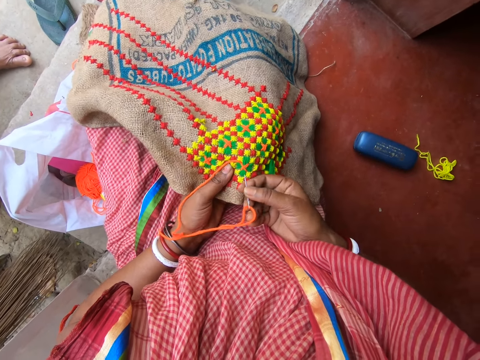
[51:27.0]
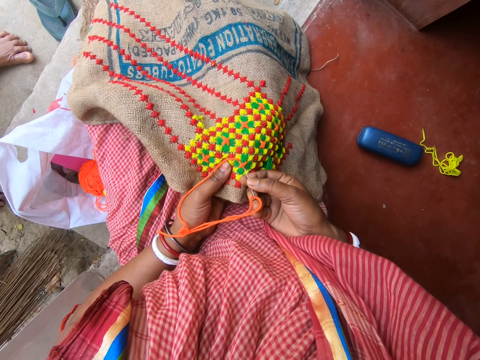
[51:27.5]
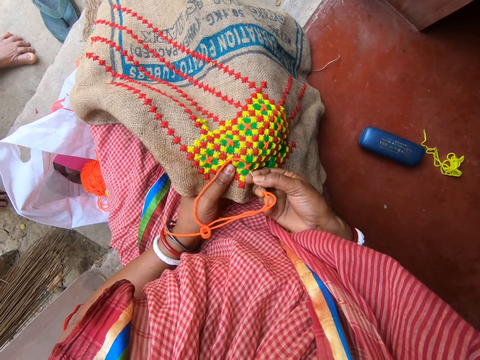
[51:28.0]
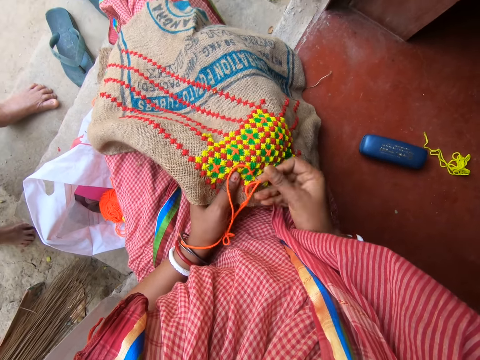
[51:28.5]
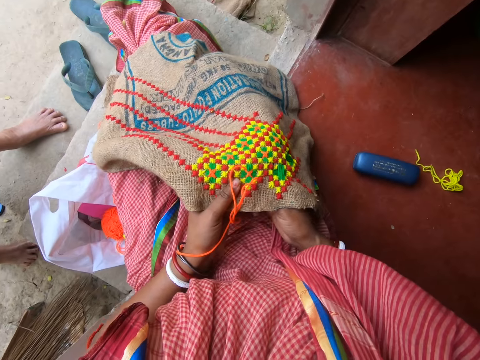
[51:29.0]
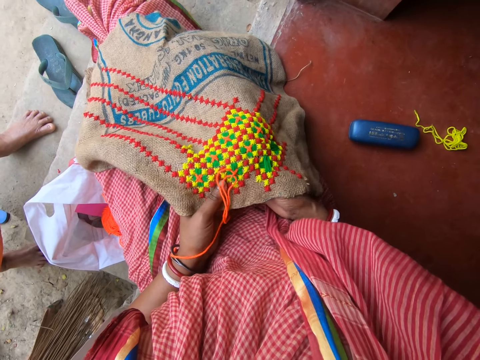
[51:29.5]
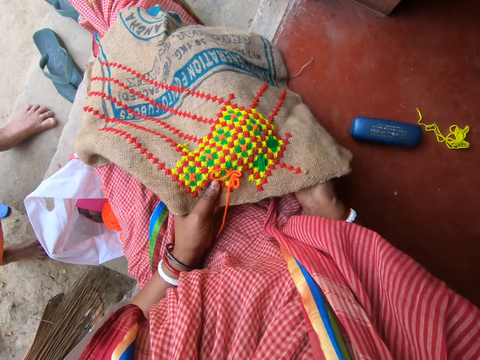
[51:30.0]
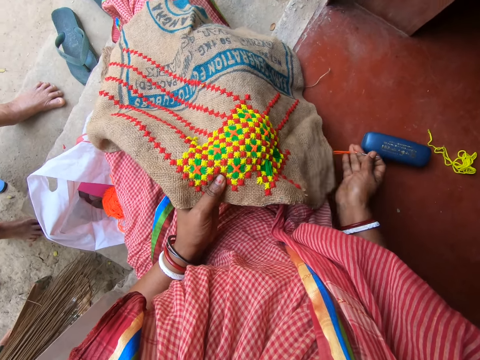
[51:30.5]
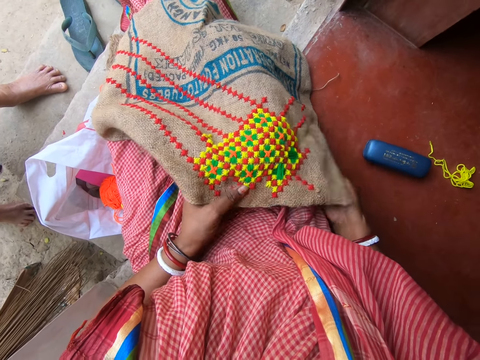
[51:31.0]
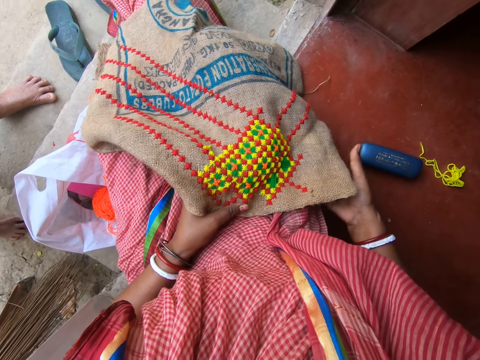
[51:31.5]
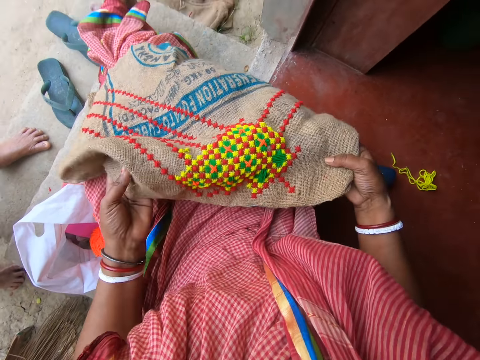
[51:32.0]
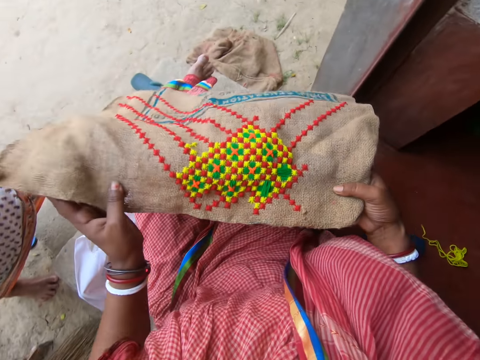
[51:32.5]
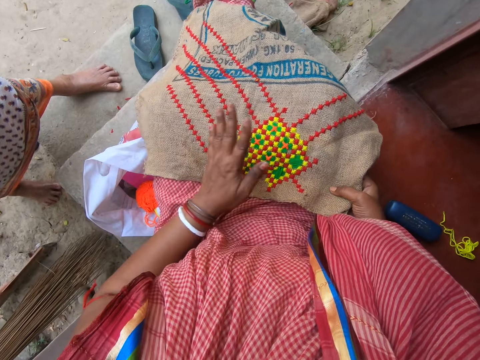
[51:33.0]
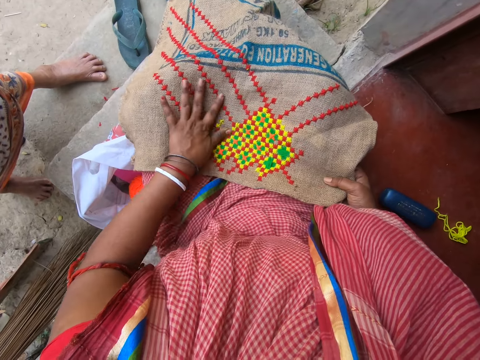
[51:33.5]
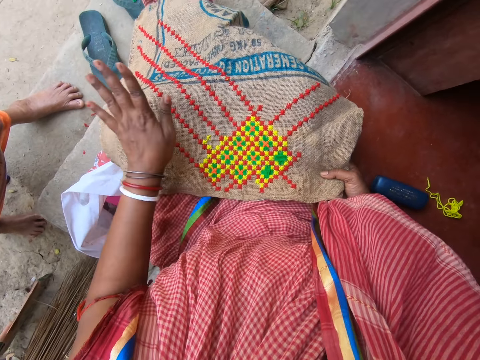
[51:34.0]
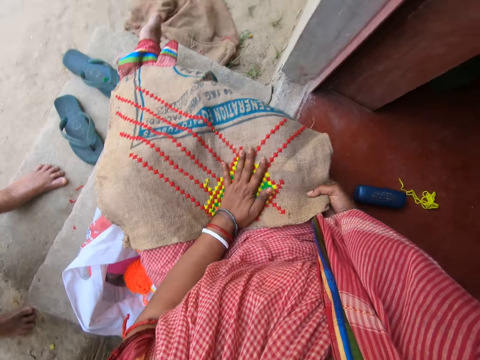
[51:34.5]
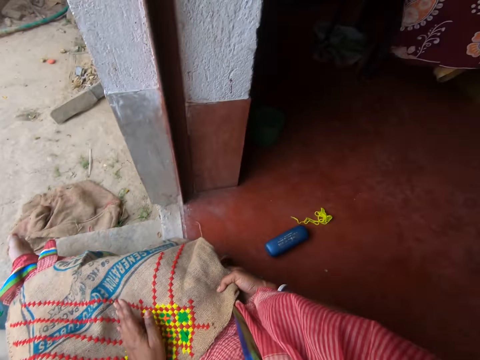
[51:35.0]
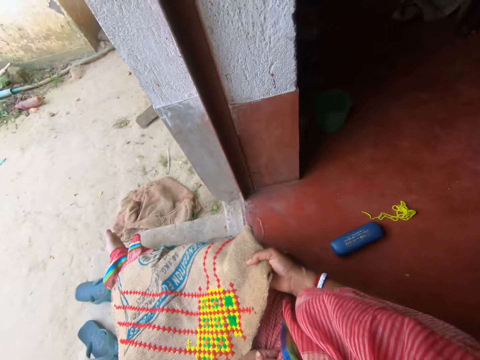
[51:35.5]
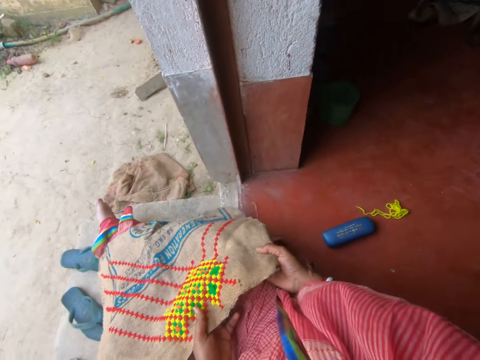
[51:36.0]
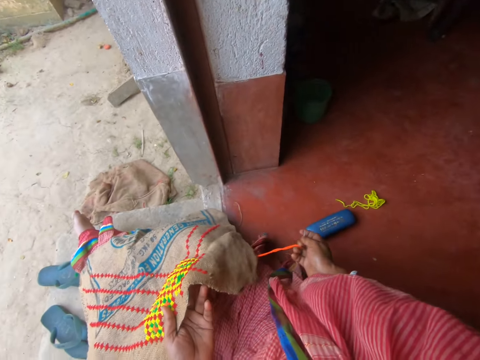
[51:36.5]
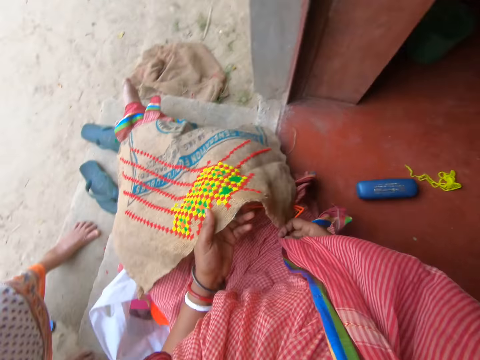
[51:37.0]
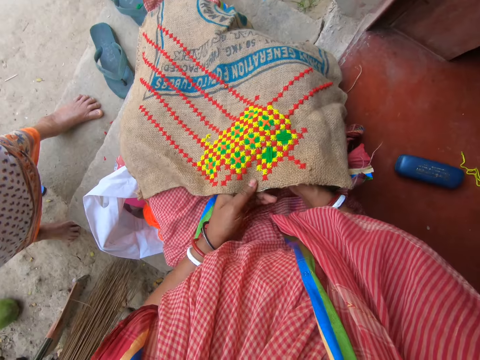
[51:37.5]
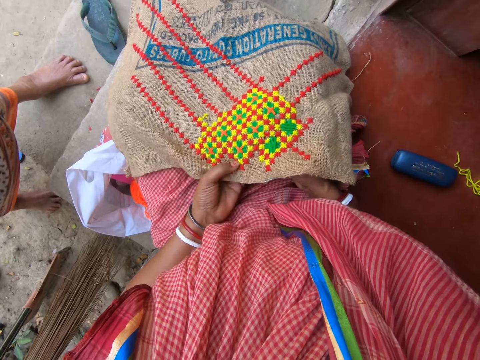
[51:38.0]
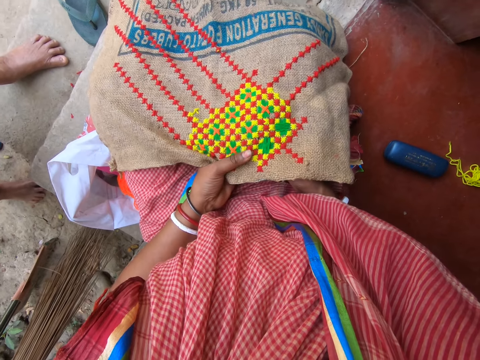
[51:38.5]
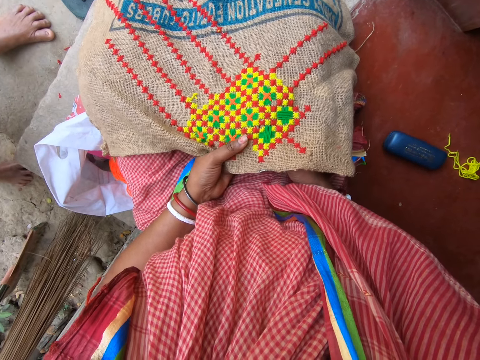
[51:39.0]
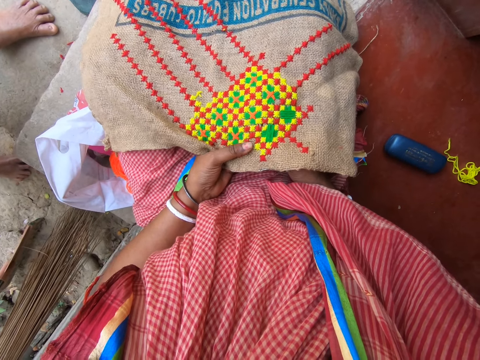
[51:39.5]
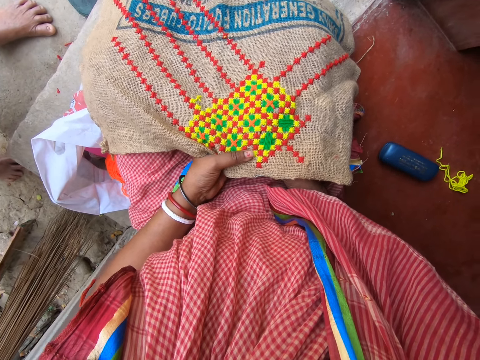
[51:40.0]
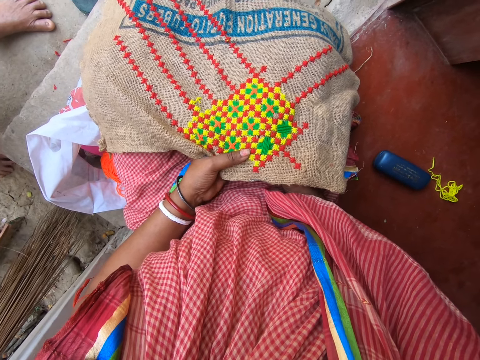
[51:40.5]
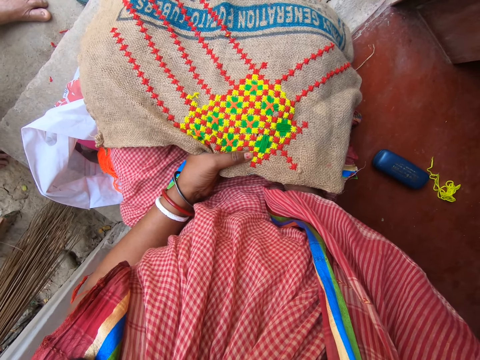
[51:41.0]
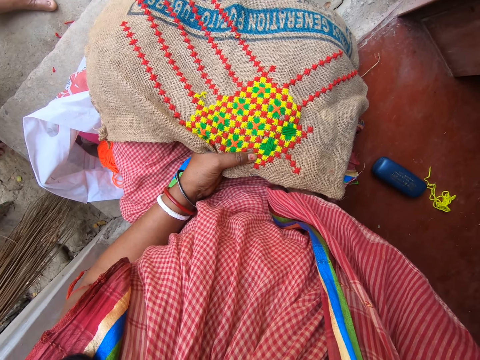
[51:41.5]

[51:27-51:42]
The camera wearer inserts the hook into the piece of cloth with her right hand. She takes the hook from under the piece of cloth with her right hand. She raises the piece of cloth with her hands. She adjusts the mat. She lays the piece of cloth on her thighs with her hands and rubs the piece of cloth on her thighs with her left hand. She looks towards the house. She holds the piece of cloth with her left hand. She sews the mat with the sewing needle.

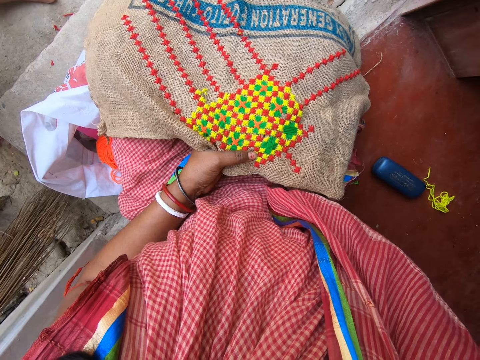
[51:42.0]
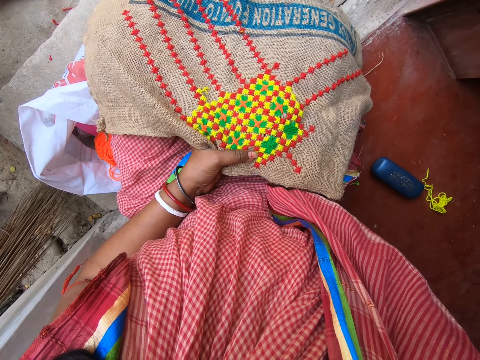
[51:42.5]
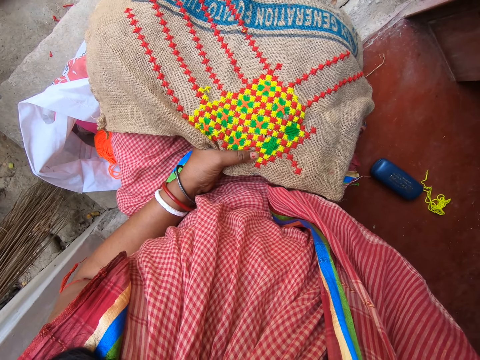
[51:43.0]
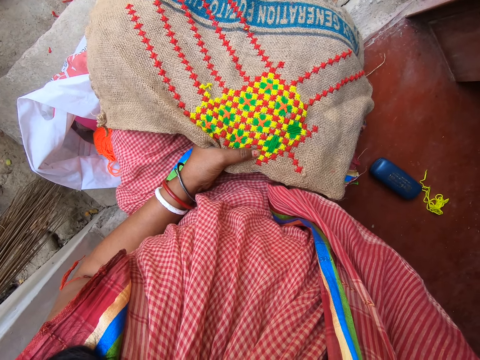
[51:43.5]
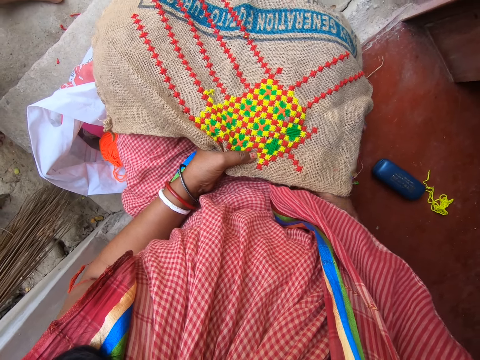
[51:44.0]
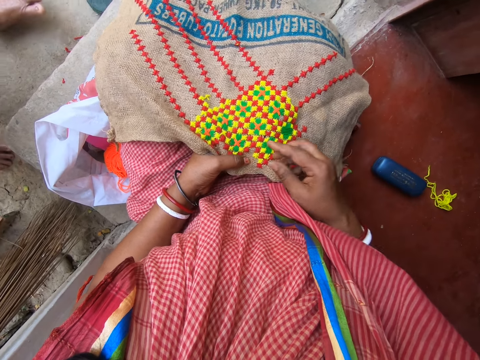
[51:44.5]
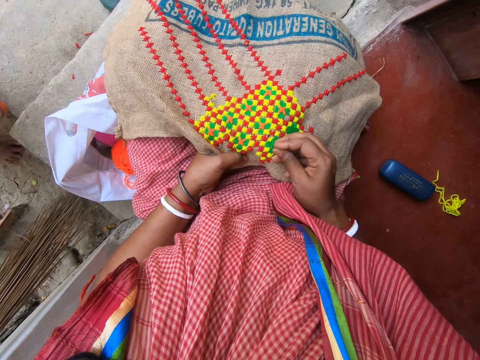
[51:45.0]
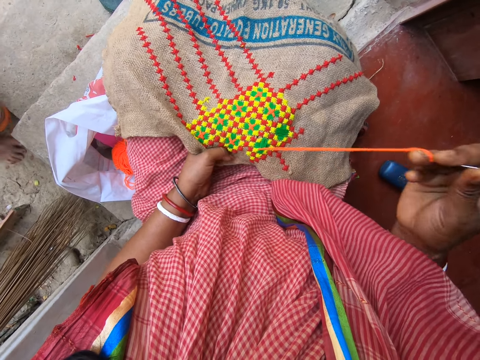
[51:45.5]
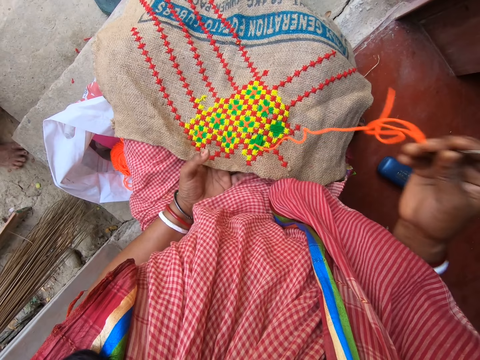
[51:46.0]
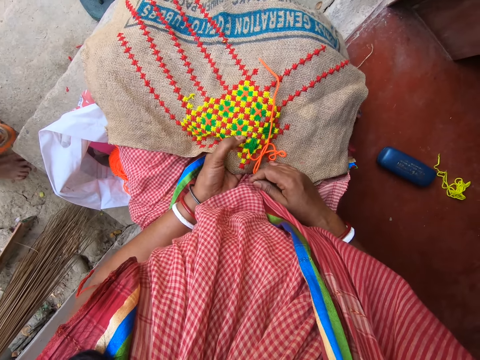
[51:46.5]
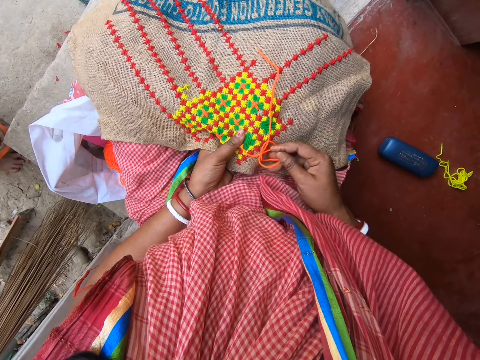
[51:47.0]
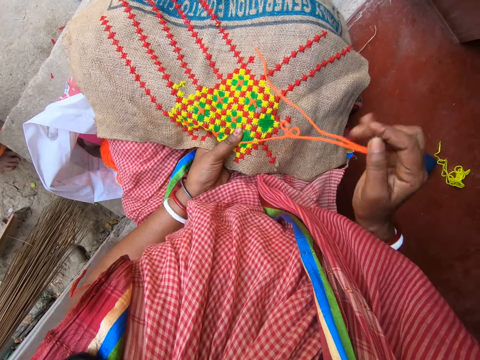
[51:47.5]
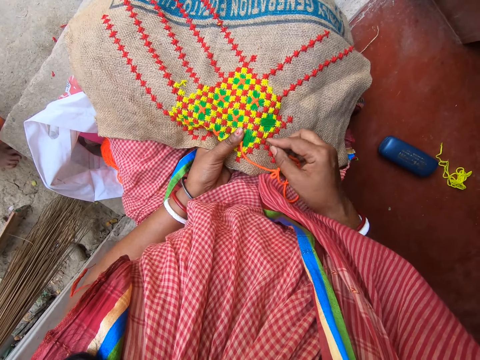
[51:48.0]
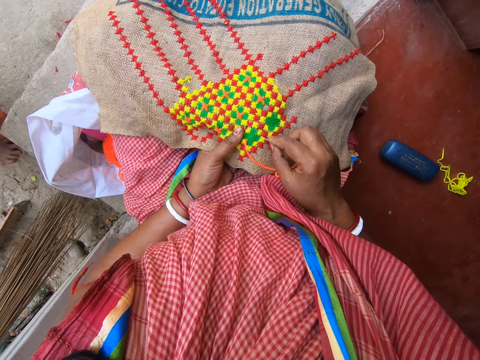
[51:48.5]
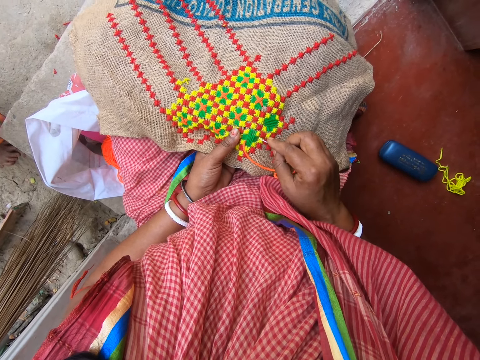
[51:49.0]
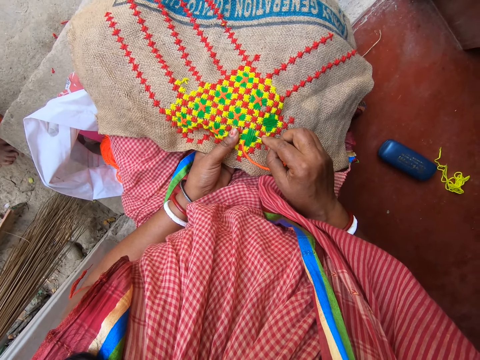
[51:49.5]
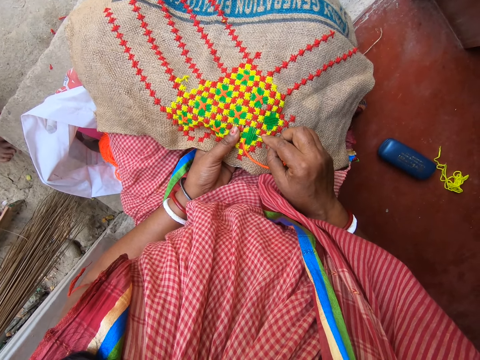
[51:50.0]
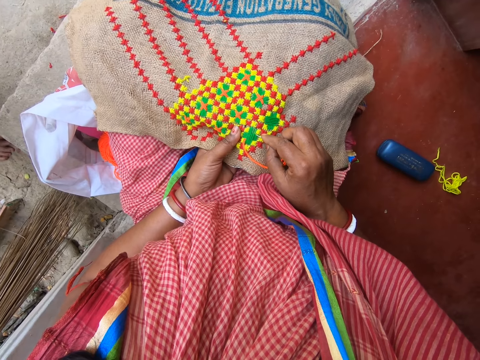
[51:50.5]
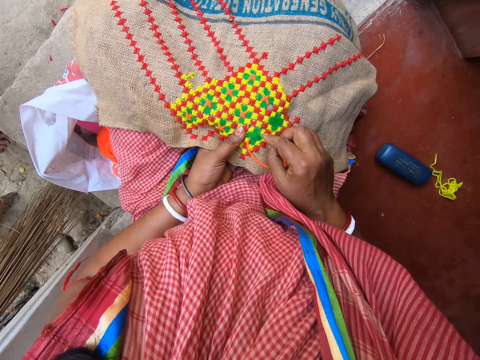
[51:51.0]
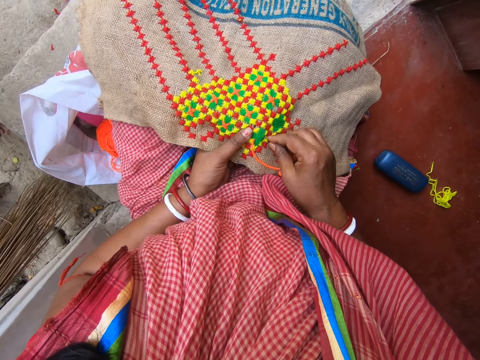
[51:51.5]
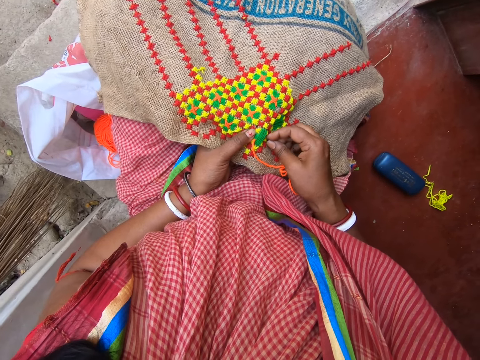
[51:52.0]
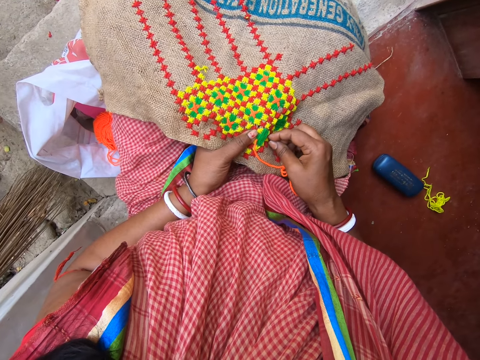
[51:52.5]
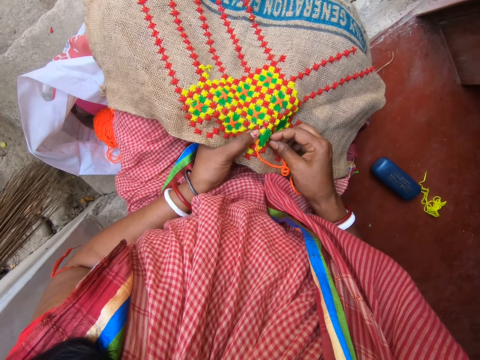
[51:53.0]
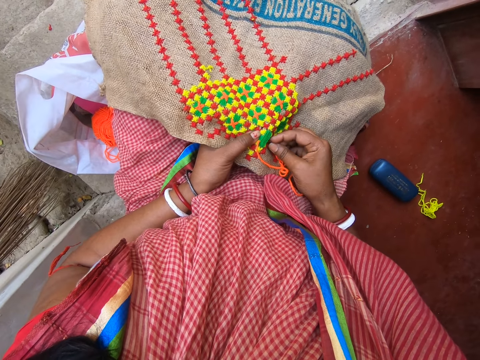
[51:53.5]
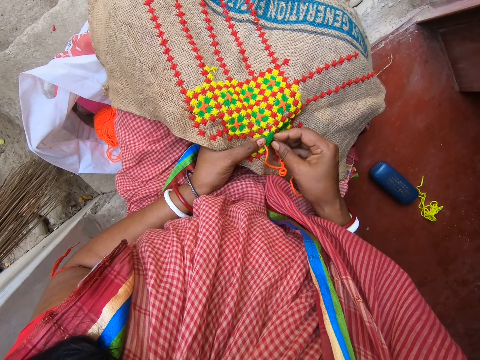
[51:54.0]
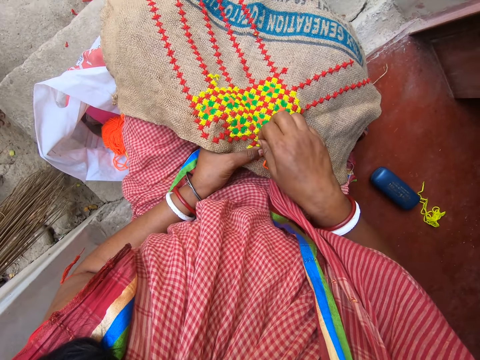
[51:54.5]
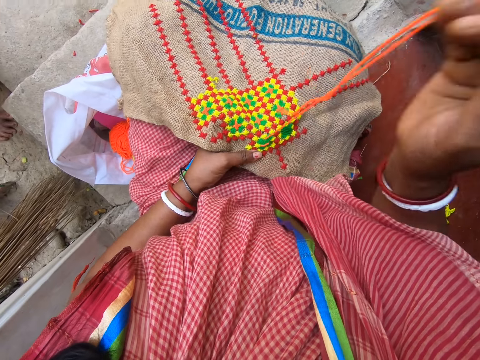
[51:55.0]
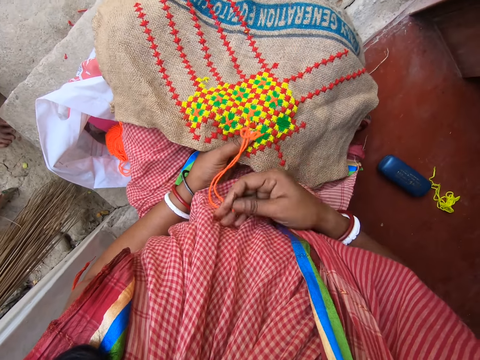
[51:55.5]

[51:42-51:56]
The camera wearer inserts the hook into the piece of cloth with her right hand. She picks the hook from the piece of cloth with her right hand. She inserts the hook into the piece of cloth with her right hand. She picks the hook from the piece of cloth with her right hand.
